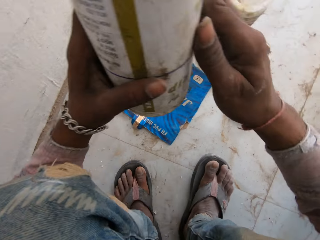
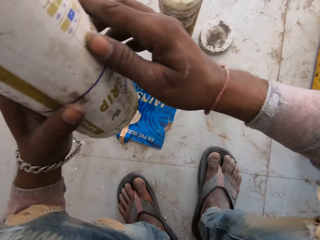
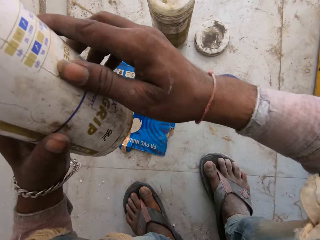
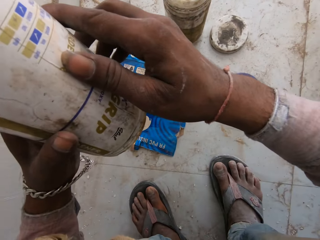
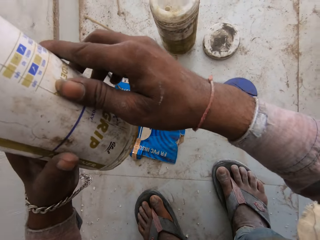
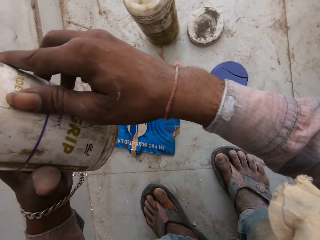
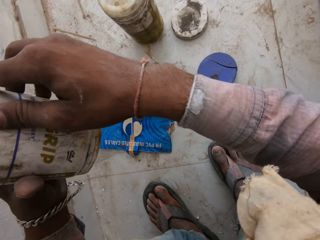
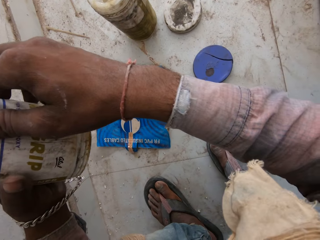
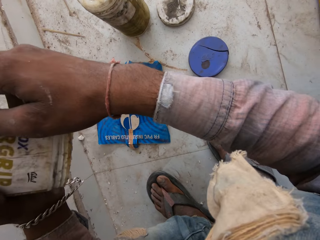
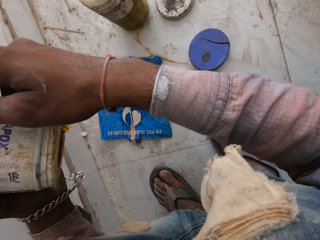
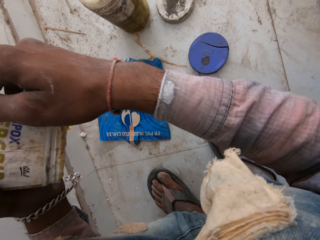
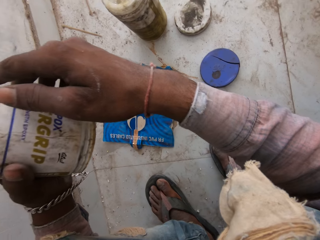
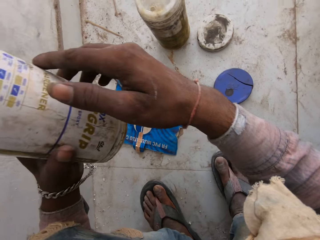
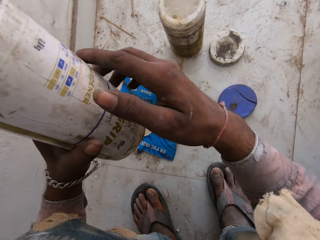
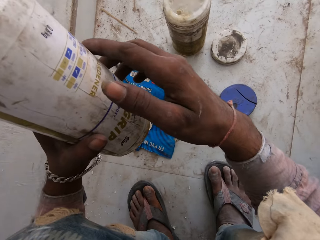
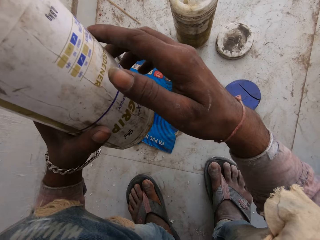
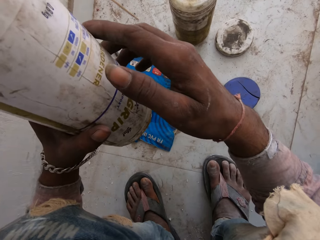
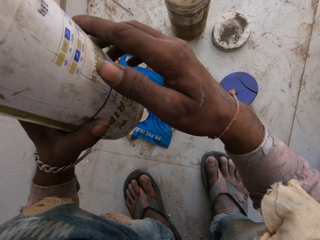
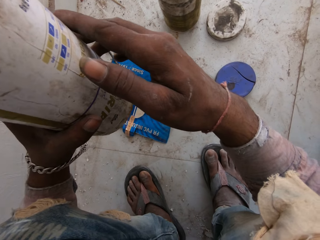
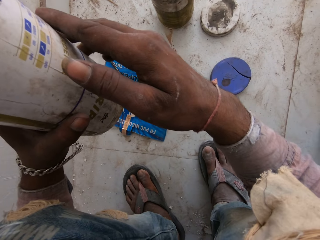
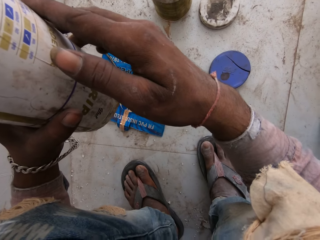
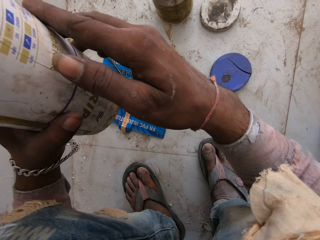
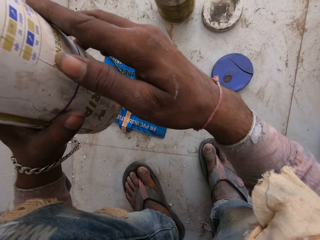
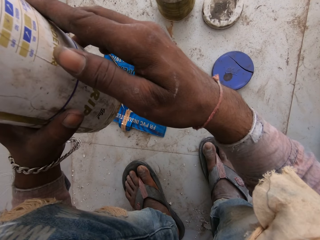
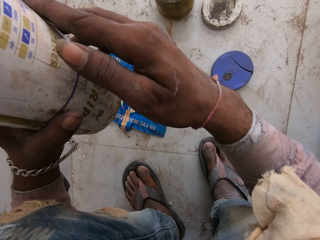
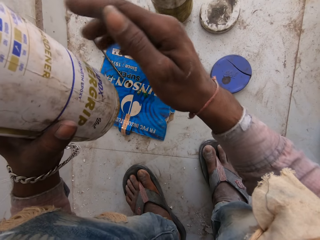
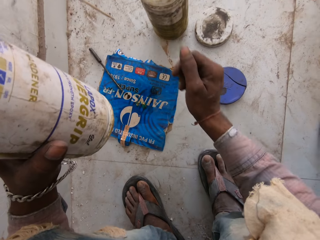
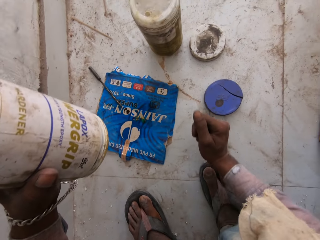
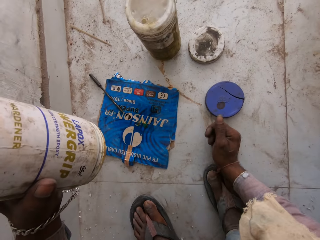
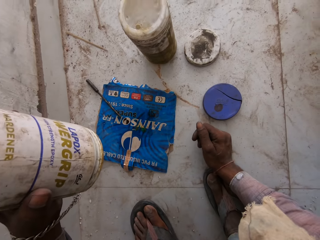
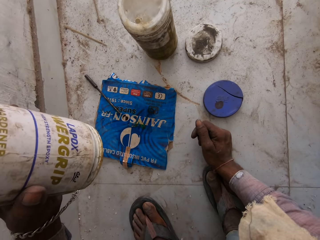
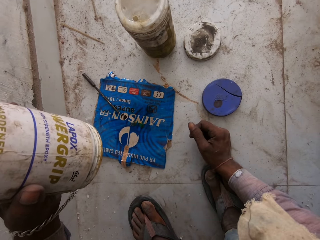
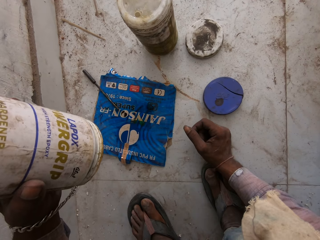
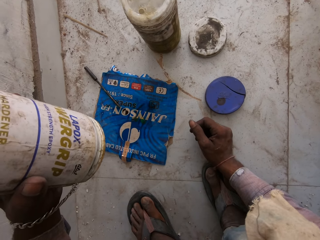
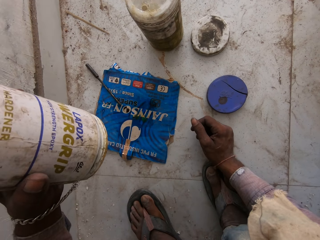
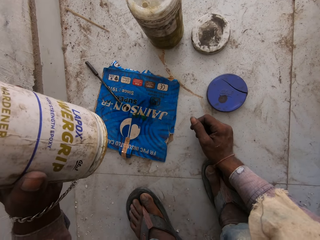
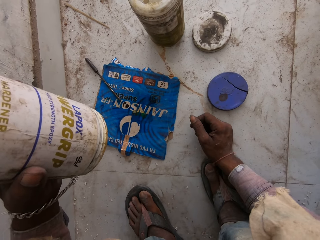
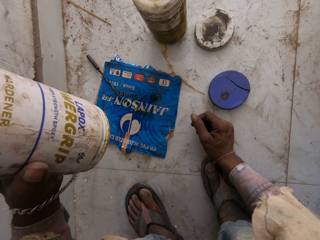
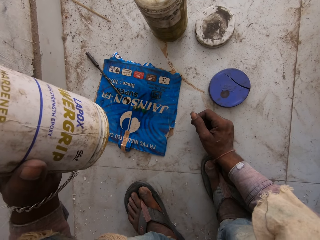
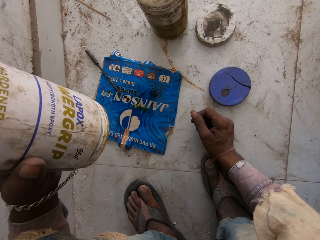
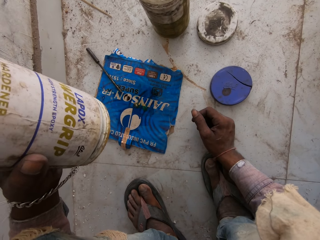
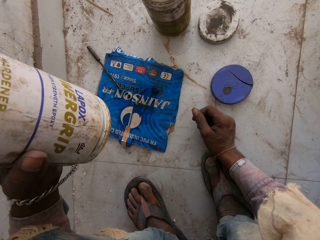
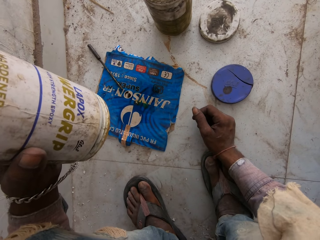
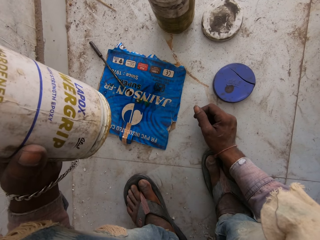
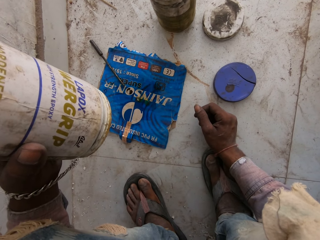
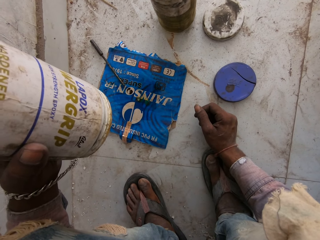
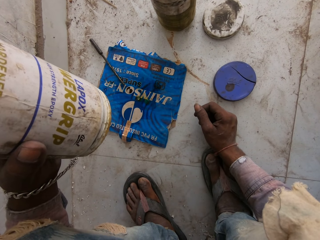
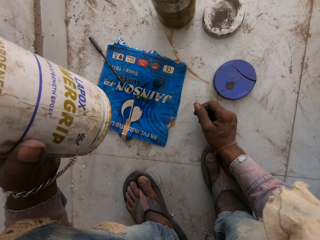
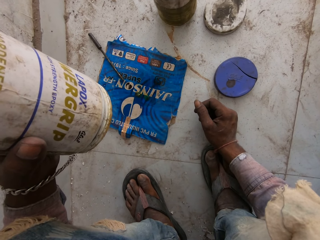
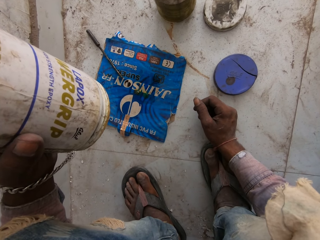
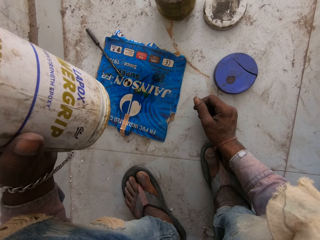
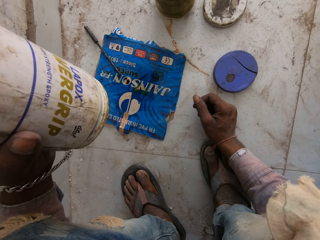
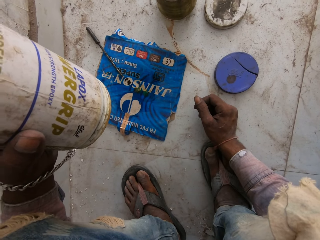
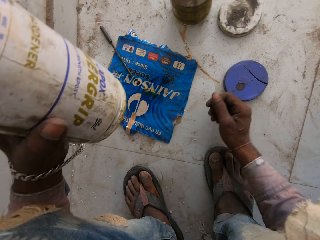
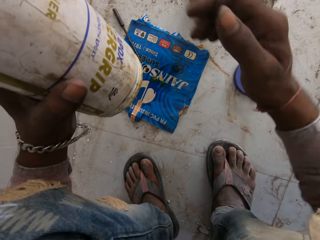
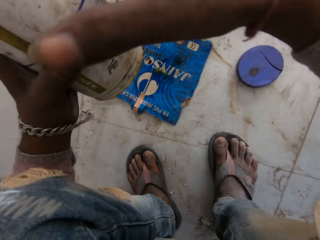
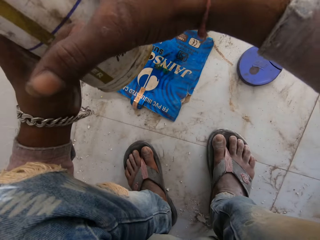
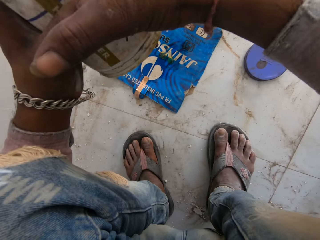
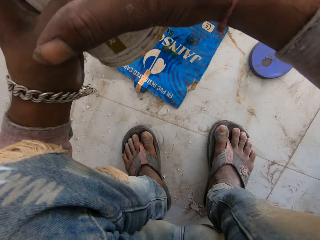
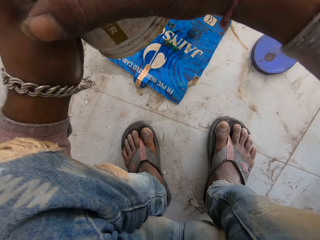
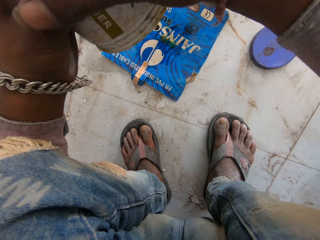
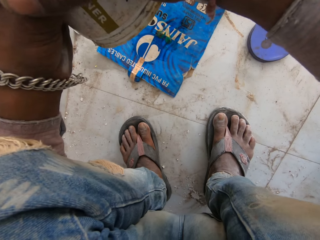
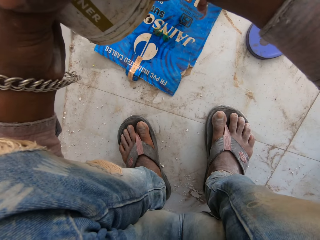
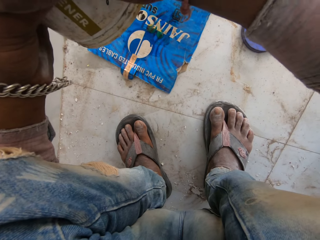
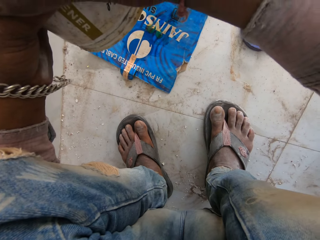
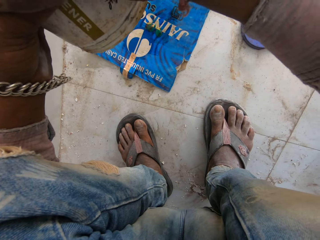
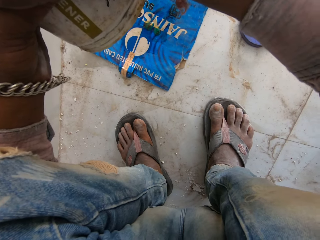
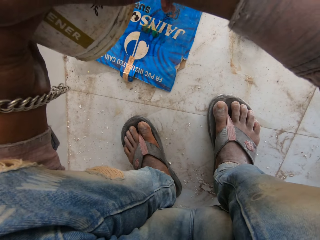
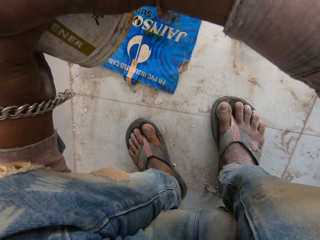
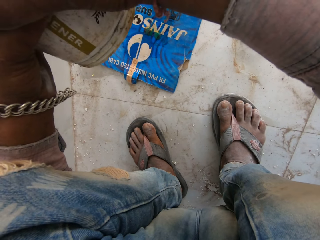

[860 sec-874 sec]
The camera wearer puts his right hand on his right leg. He puts the right hand off the container or plastic of gum. He holds the container with the left hand. He holds the plastic of gum with both hands.

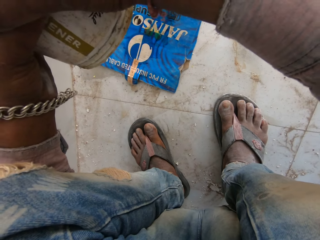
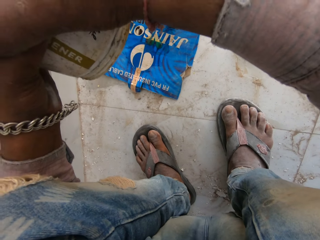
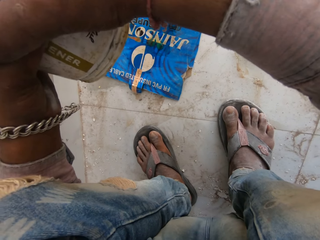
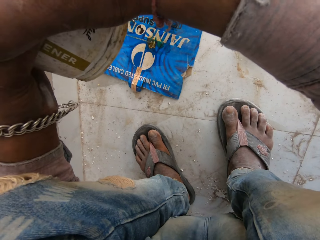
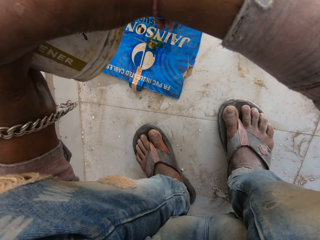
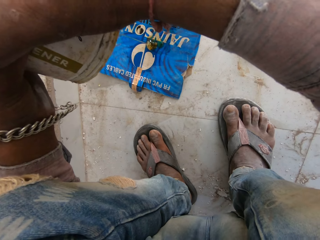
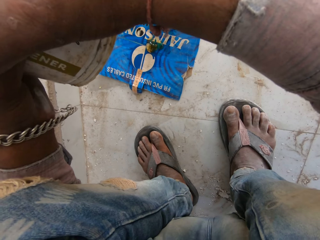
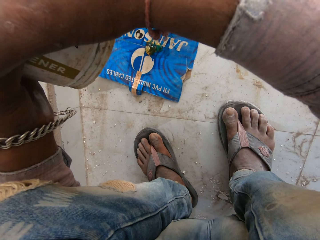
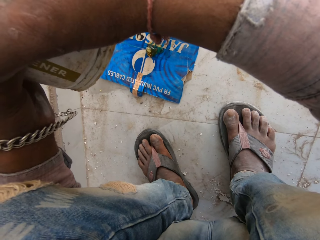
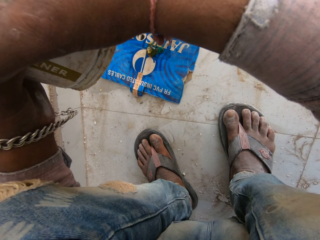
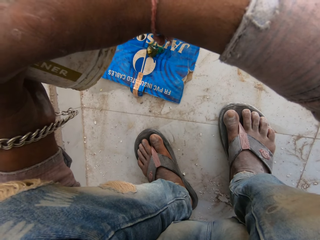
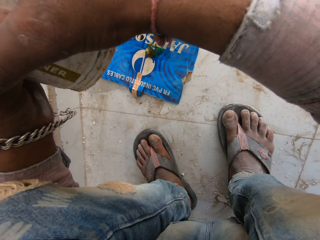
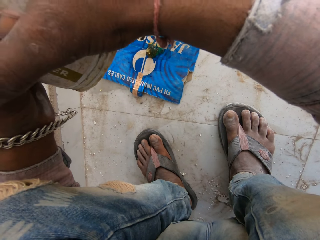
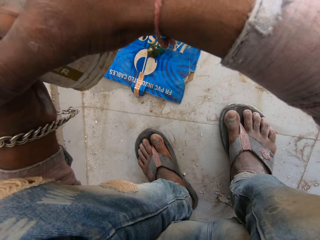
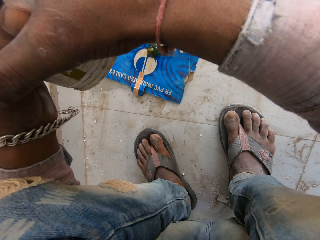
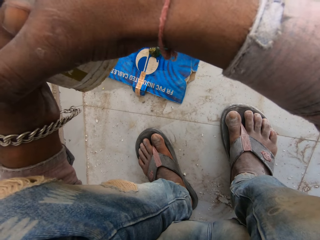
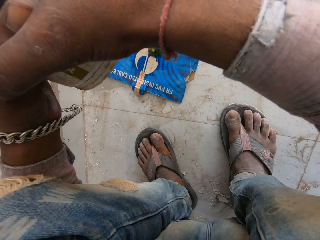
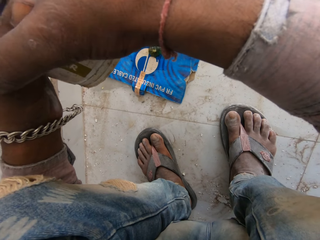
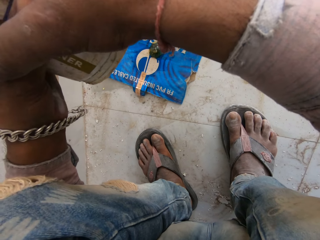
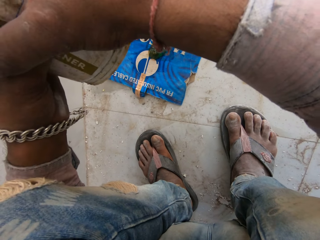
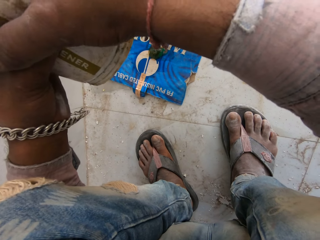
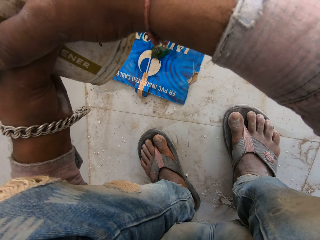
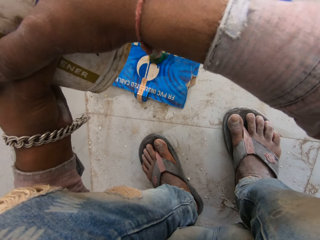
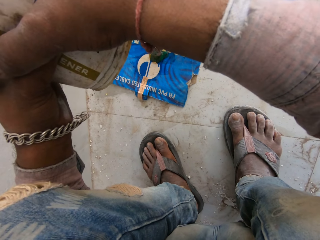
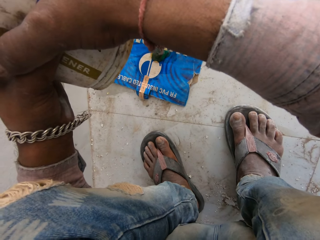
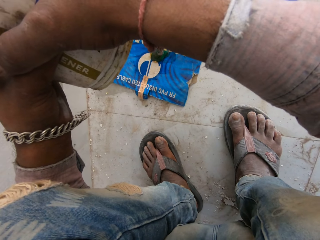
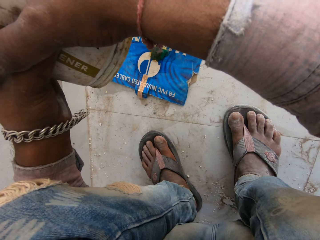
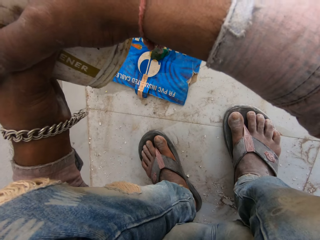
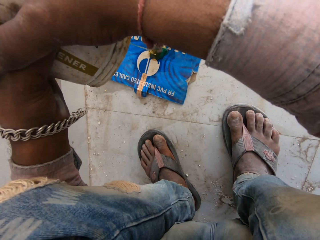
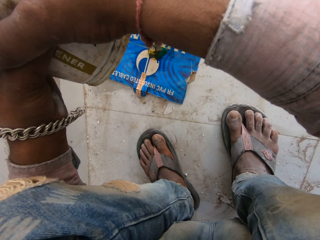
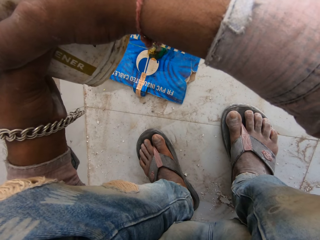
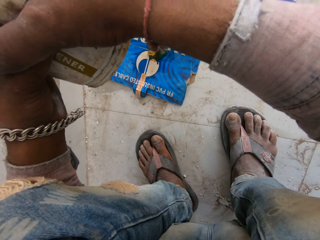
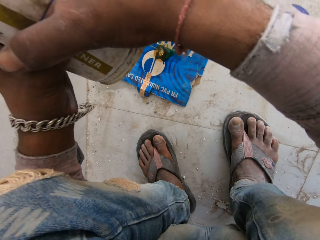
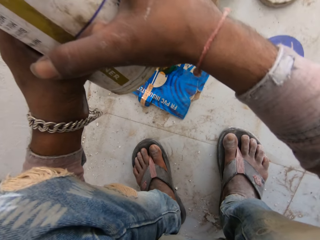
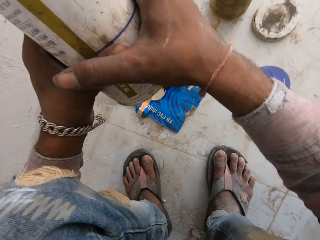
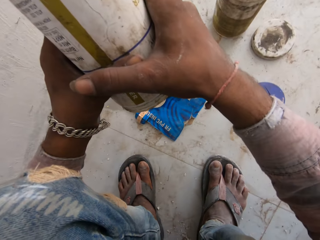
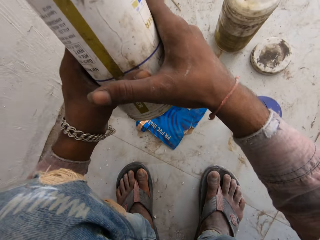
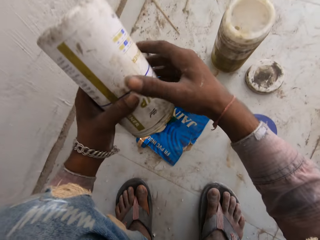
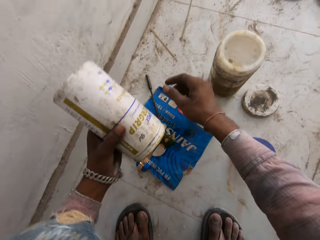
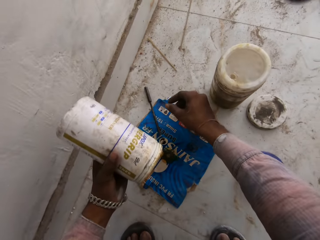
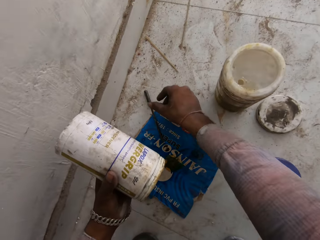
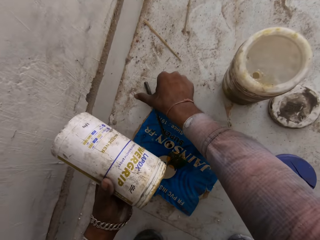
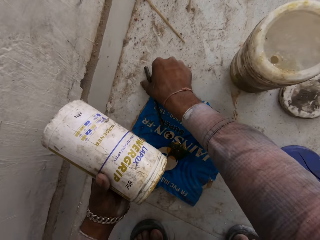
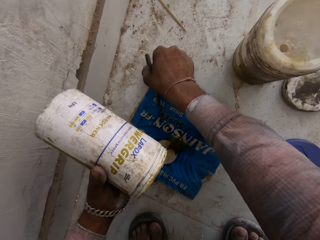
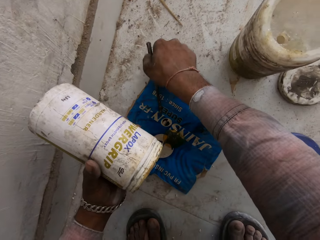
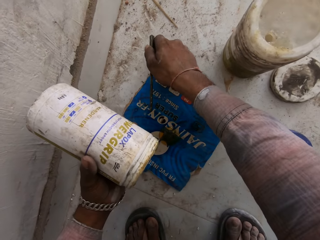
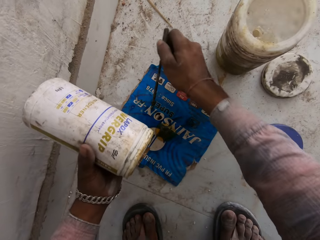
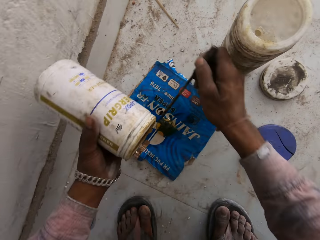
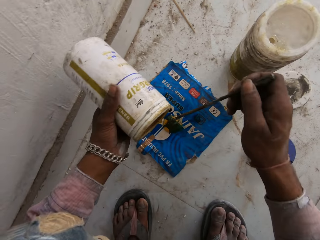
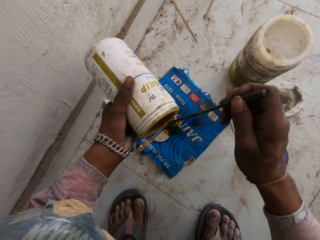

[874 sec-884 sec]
The camera wearer pours the gum on a piece of paper on the ground with both hands. He squeezes glue out of the container with both hands. He picks up a stick from the ground with his right hand.
